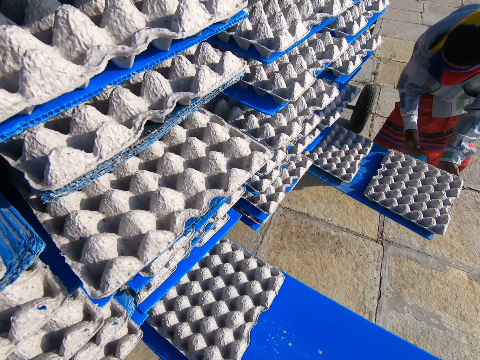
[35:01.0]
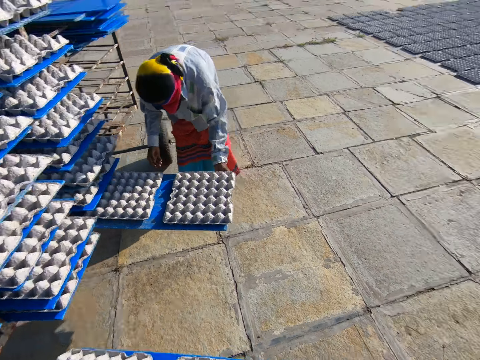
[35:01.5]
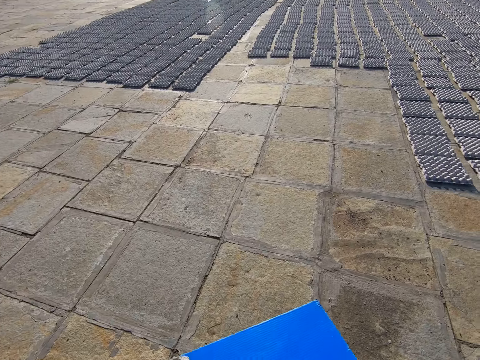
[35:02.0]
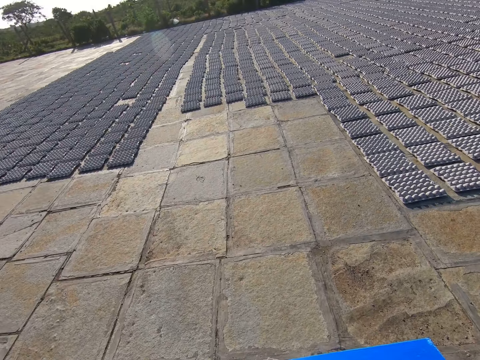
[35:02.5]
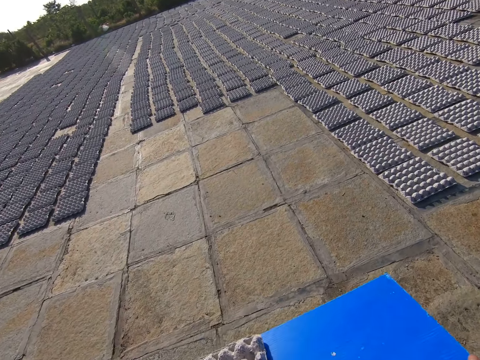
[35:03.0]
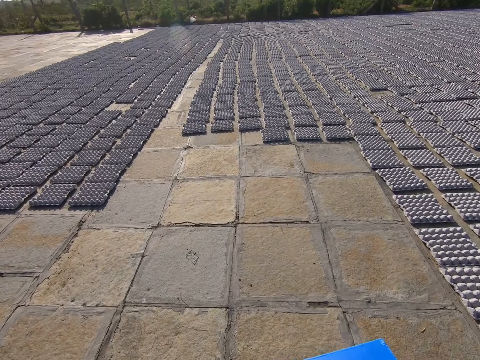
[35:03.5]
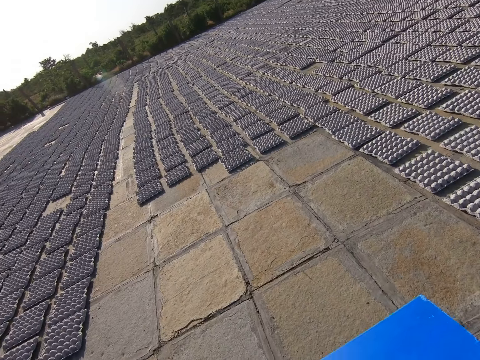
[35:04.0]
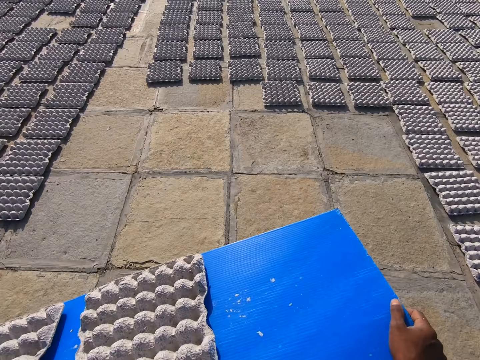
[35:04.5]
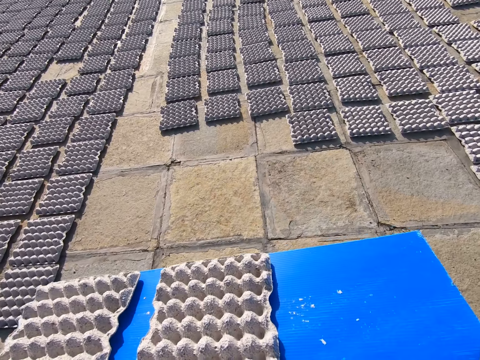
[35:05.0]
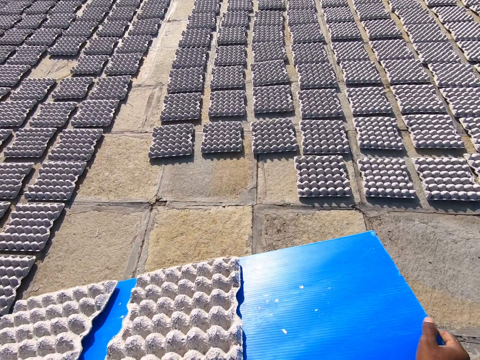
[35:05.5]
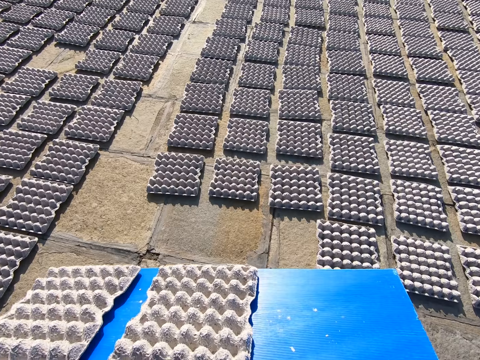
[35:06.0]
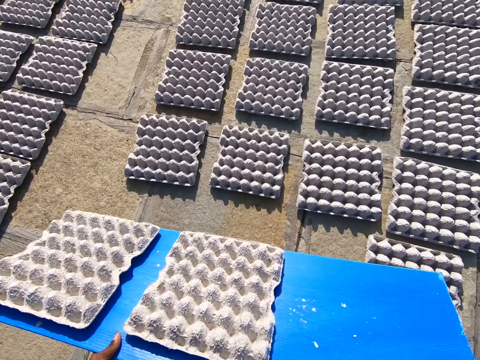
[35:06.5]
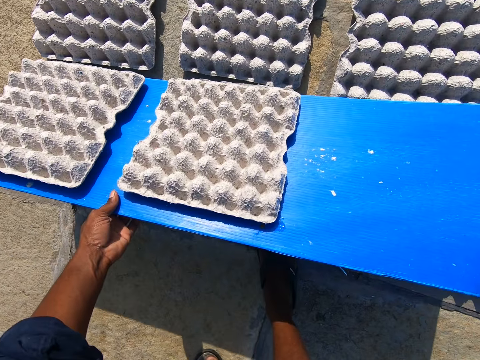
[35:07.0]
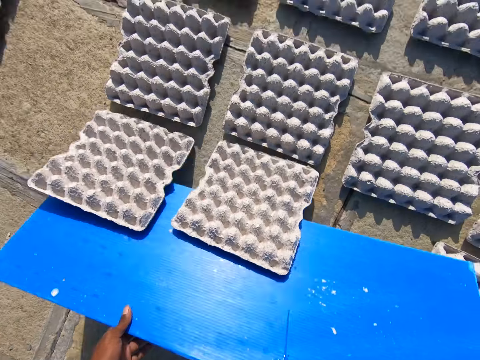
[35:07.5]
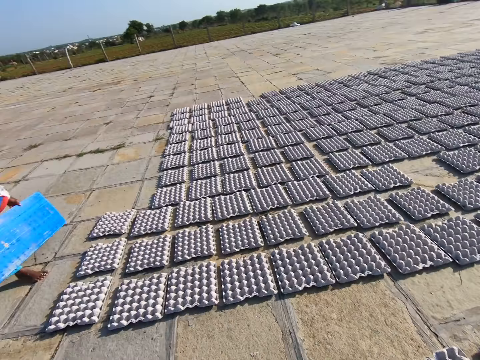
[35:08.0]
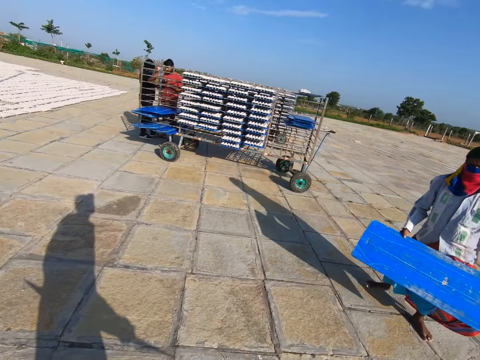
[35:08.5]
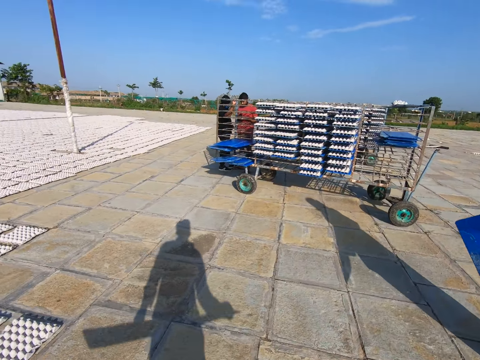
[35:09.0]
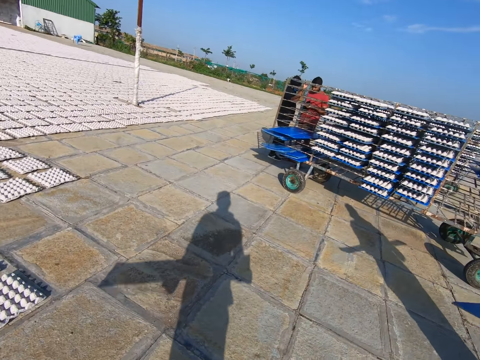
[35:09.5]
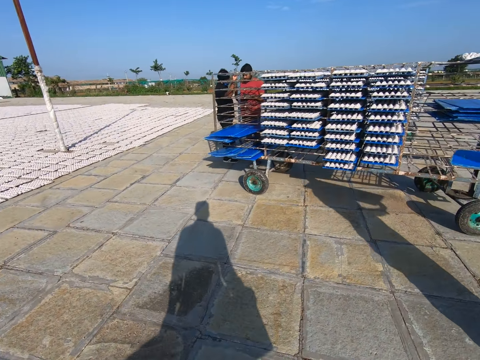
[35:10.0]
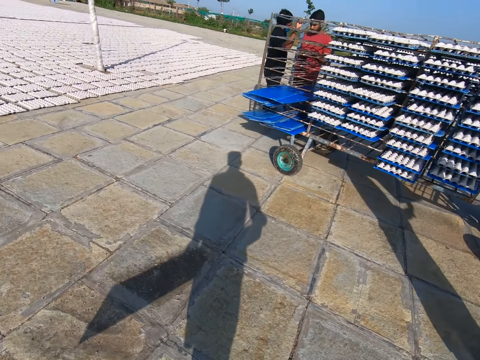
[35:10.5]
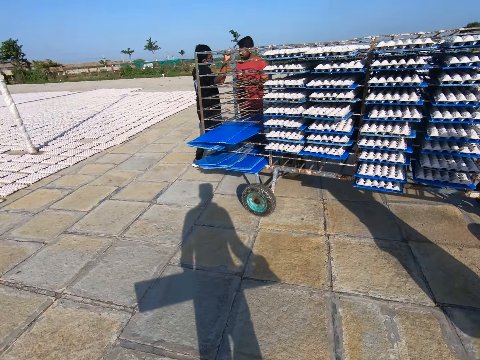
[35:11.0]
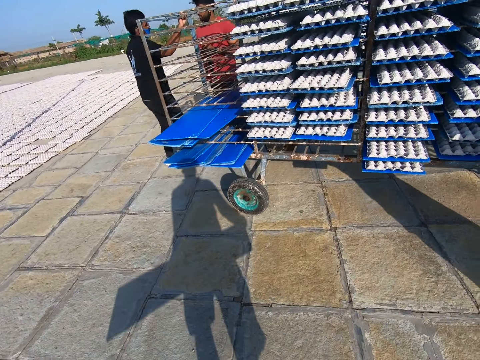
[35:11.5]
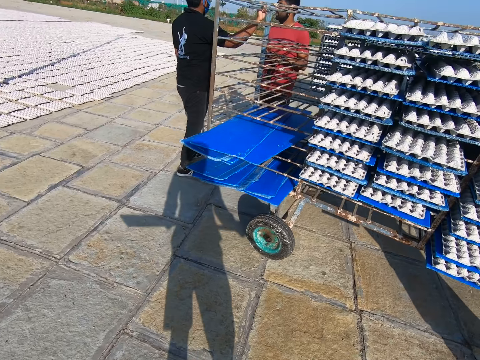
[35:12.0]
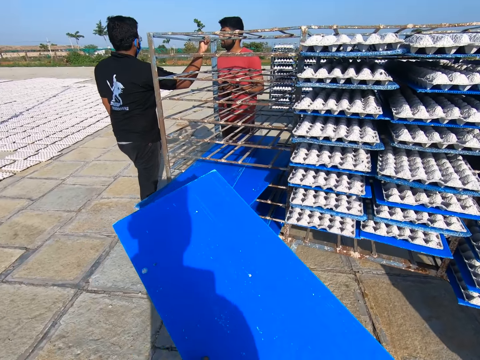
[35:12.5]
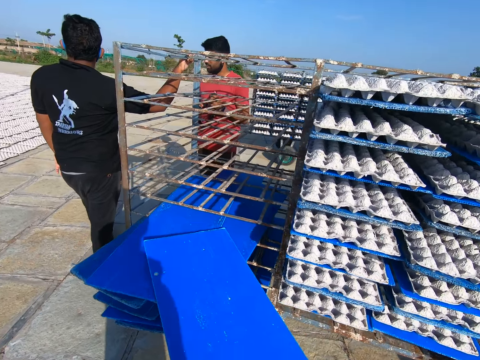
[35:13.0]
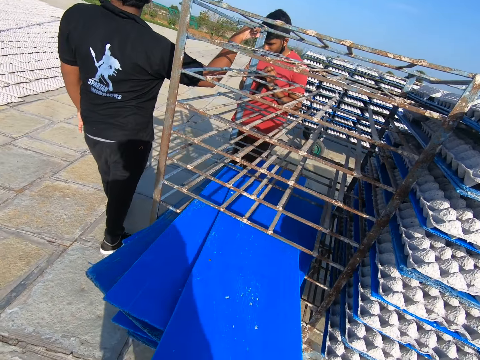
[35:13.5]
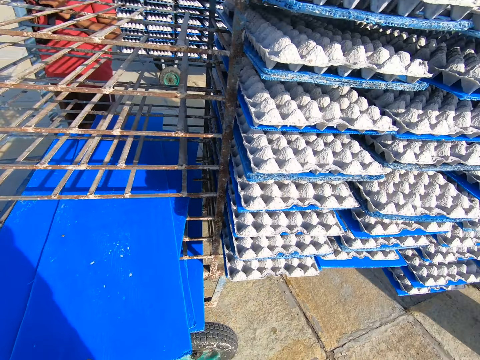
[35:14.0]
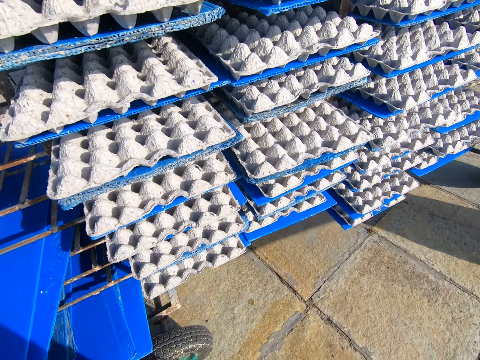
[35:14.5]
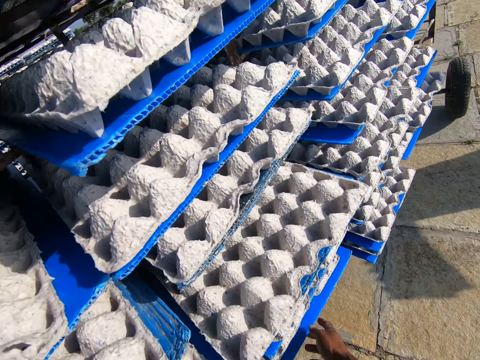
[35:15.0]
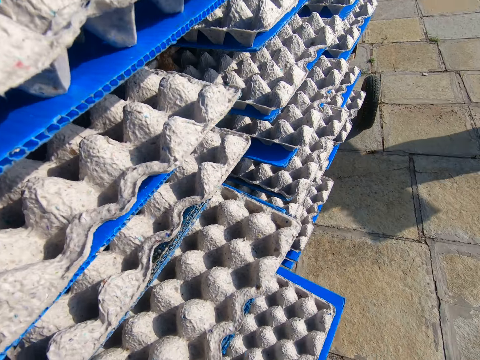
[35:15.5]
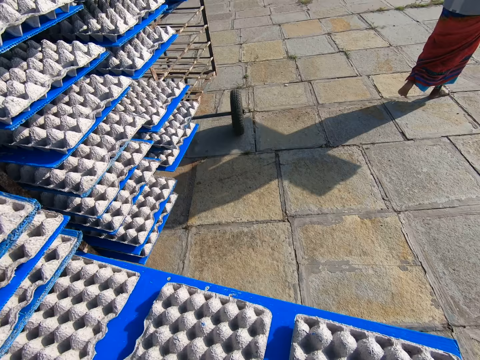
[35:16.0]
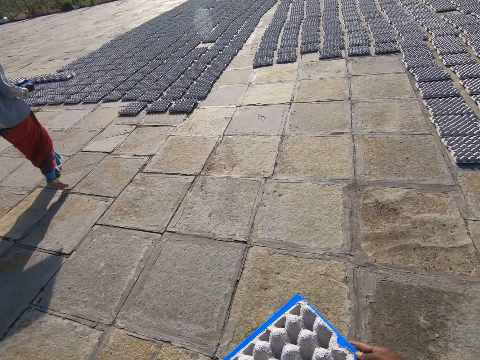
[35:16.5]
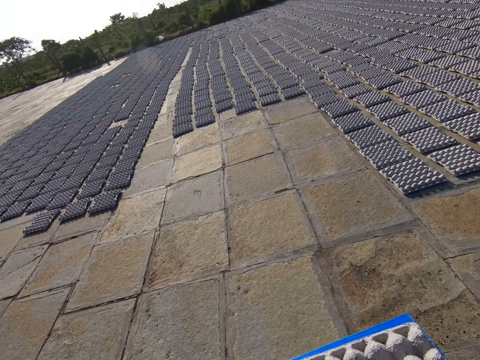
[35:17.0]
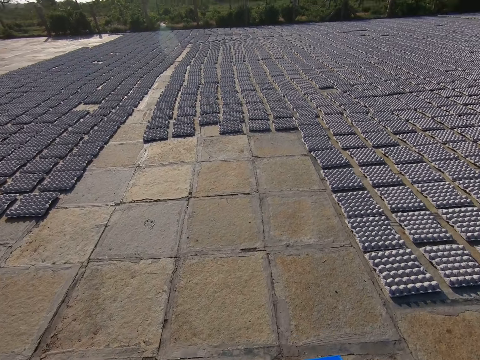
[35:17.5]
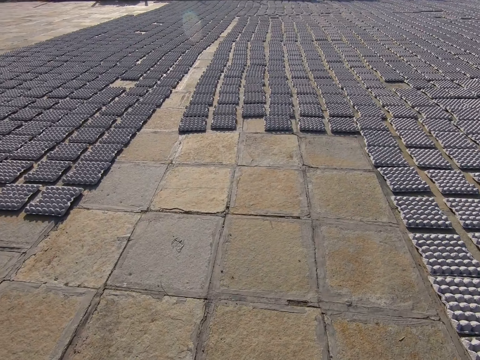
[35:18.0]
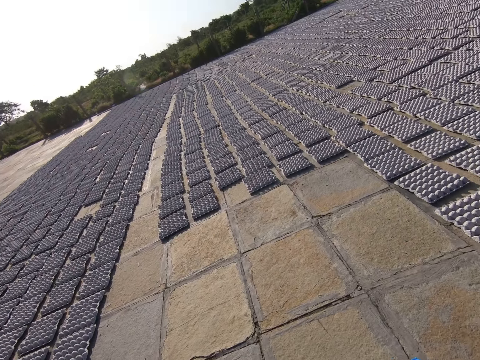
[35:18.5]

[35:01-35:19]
A person picks up a tray or board with egg trays. The camera wearer walks towards the egg crates on the floor. They drop the egg crates on the floor from the board in both hands. They walk towards the rack of egg crates and turn around. The person carries the tray. The camera wearer pushes the board in the rack of egg crates with both hands. They pull the board of egg crates from the rack of egg crates with both hands. They walk towards the egg crates on the floor. The person walks around.

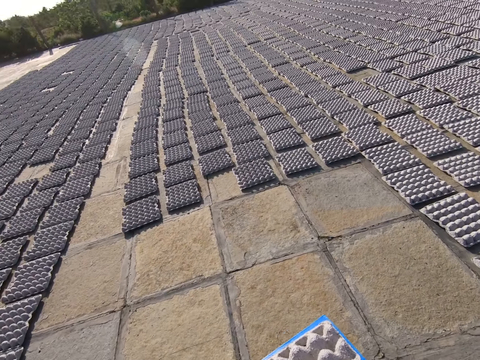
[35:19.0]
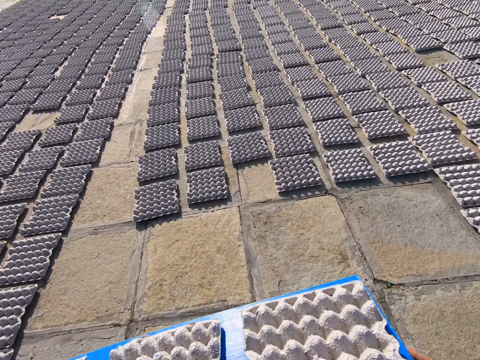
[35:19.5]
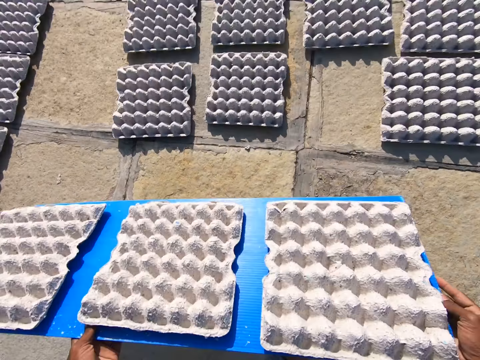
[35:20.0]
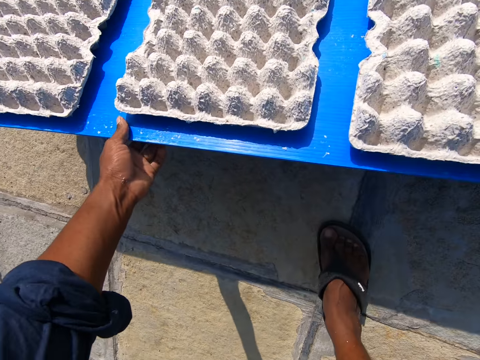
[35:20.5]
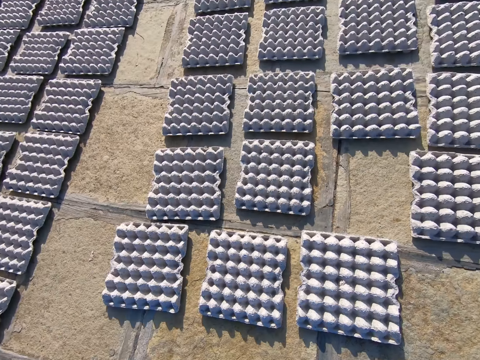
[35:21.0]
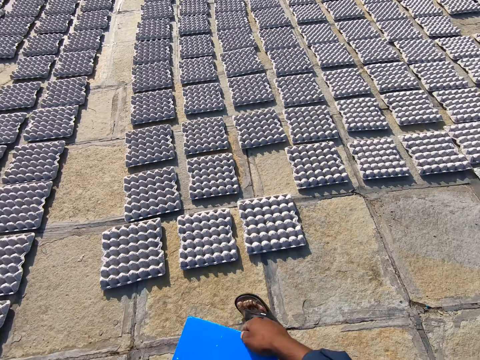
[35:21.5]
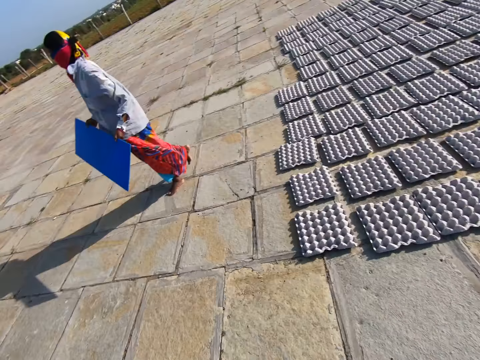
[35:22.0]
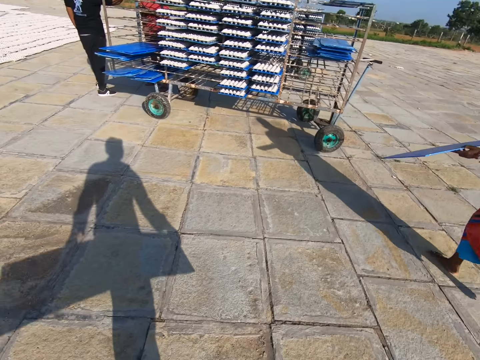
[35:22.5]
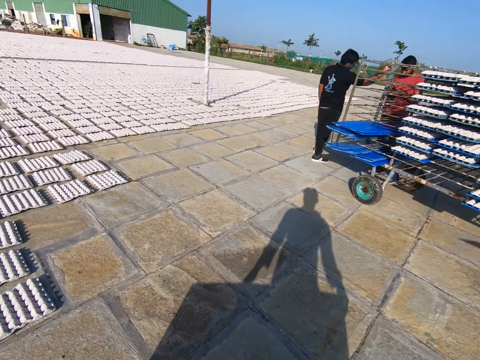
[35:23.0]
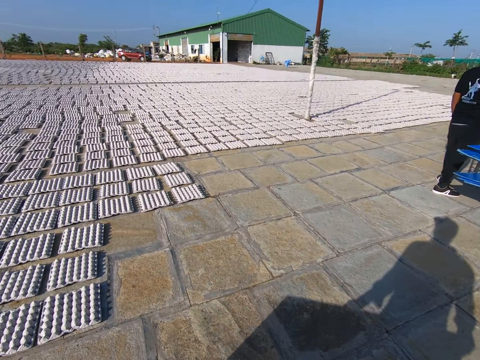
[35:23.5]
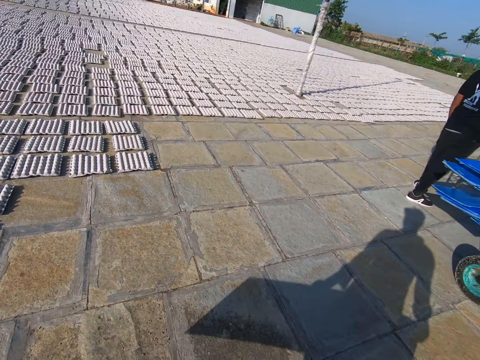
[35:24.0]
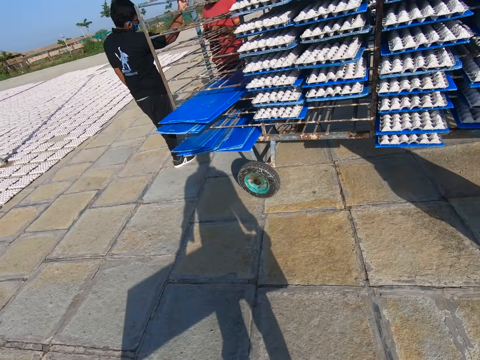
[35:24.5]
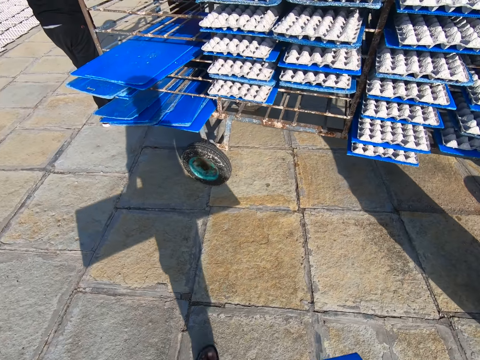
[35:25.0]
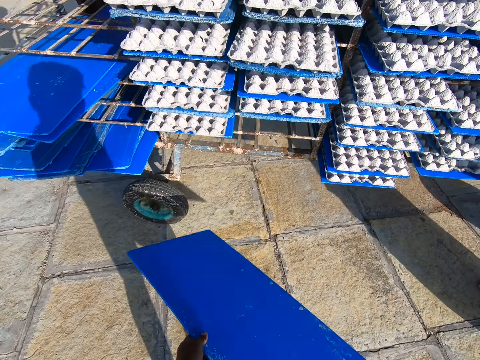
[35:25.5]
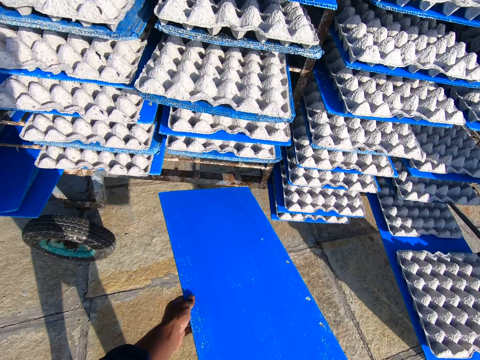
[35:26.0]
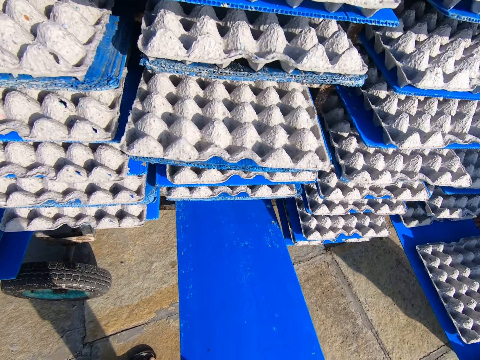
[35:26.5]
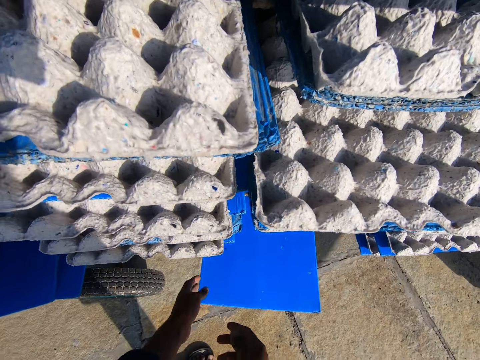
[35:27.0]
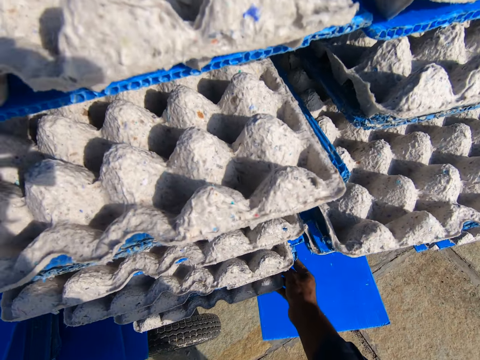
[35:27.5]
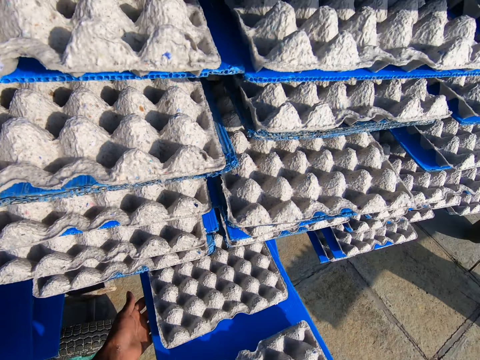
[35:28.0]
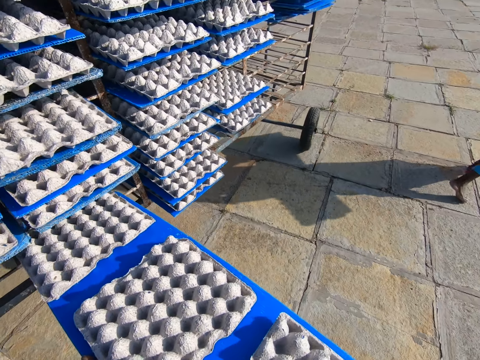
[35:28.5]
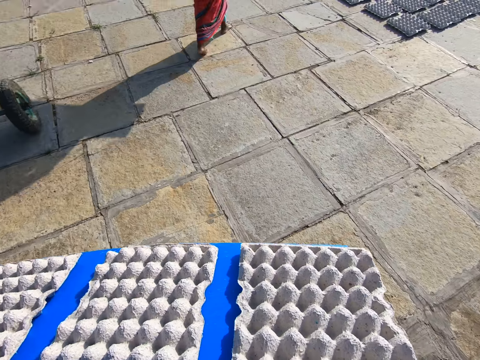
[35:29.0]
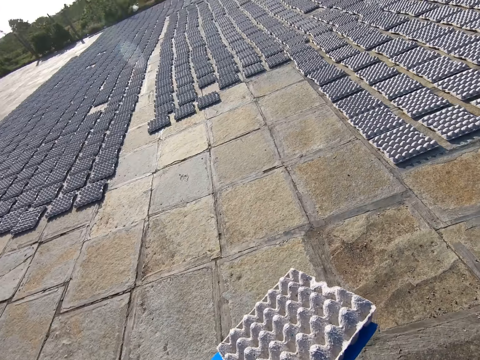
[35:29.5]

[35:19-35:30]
The camera wearer drops the egg crates on the floor from the board in both hands. They walk towards the rack of egg crates and turn around. A person walks around. The camera wearer pushes the board in the rack of egg crates with both hands. They put a tray on the trolley. They pull the board of egg crates from the rack of egg crates with both hands. They pick the tray with egg trays. The person walks around. The camera wearer walks around.
